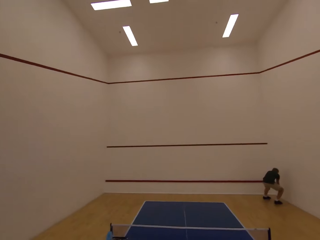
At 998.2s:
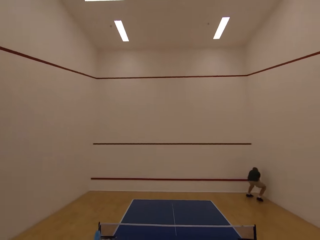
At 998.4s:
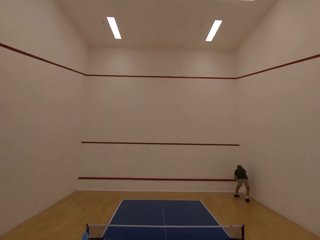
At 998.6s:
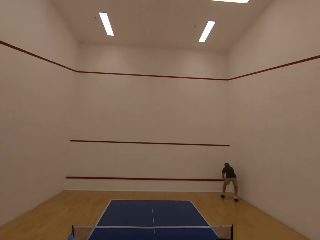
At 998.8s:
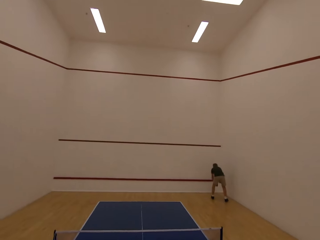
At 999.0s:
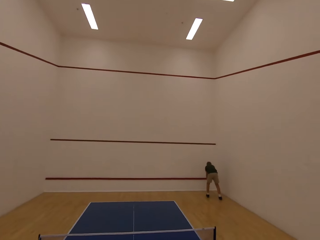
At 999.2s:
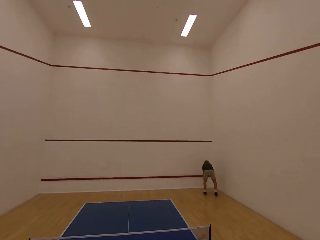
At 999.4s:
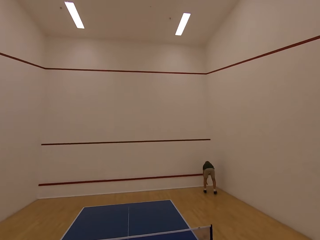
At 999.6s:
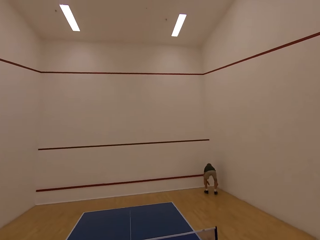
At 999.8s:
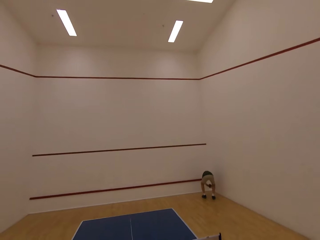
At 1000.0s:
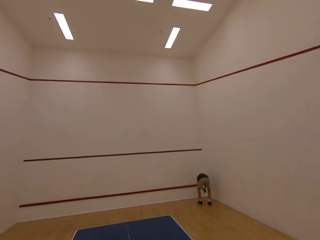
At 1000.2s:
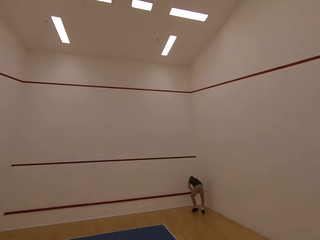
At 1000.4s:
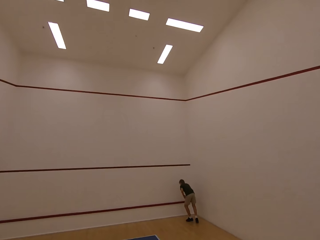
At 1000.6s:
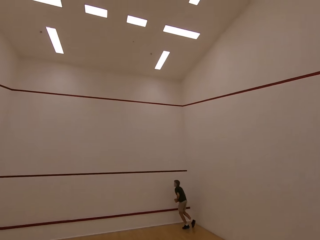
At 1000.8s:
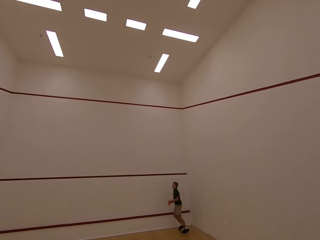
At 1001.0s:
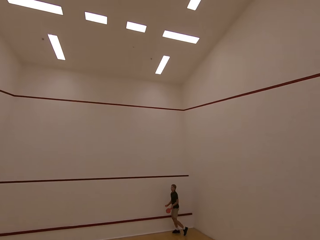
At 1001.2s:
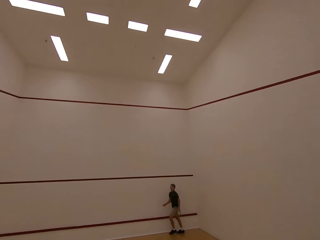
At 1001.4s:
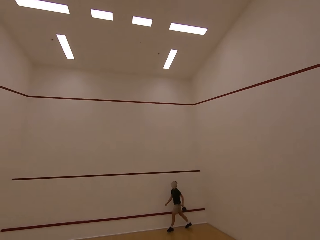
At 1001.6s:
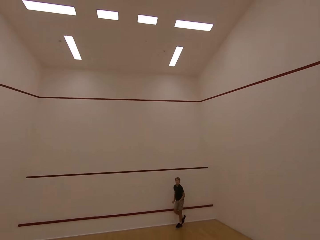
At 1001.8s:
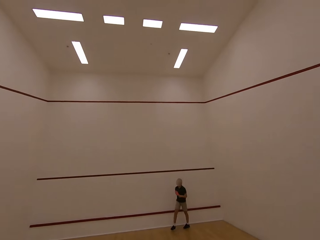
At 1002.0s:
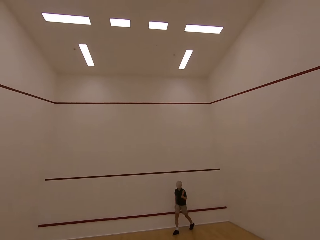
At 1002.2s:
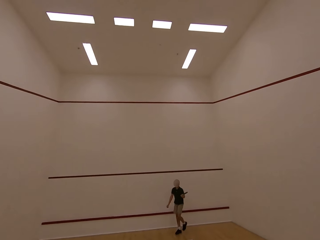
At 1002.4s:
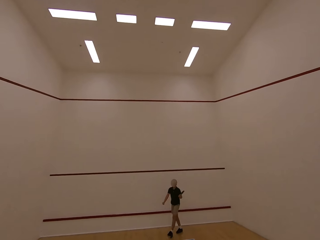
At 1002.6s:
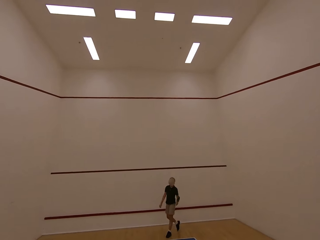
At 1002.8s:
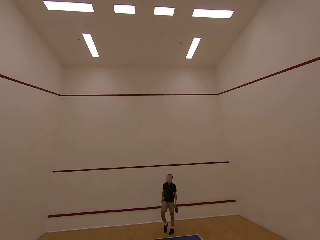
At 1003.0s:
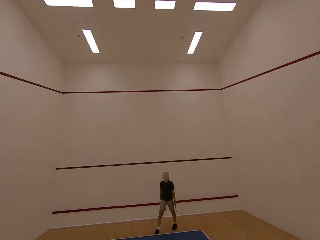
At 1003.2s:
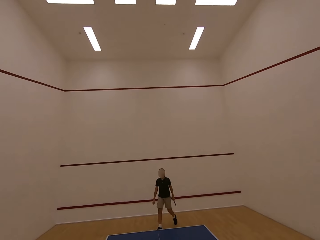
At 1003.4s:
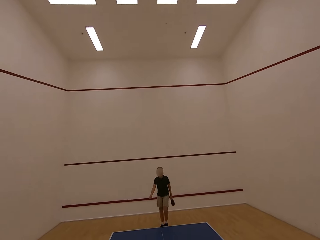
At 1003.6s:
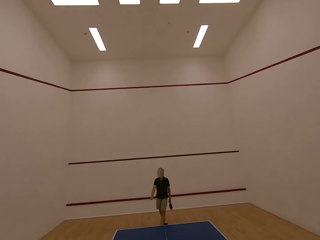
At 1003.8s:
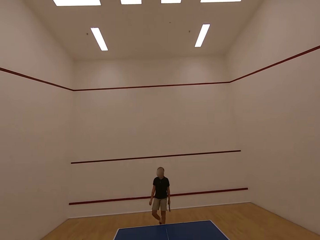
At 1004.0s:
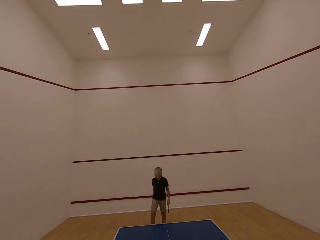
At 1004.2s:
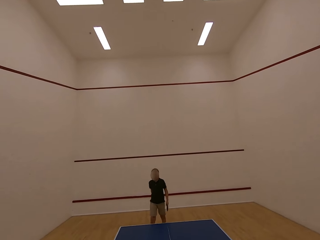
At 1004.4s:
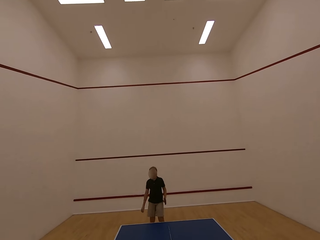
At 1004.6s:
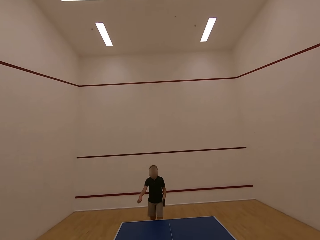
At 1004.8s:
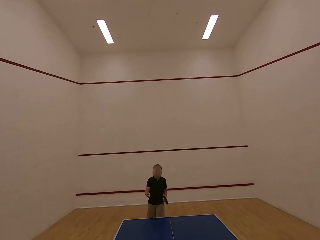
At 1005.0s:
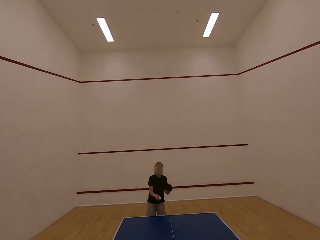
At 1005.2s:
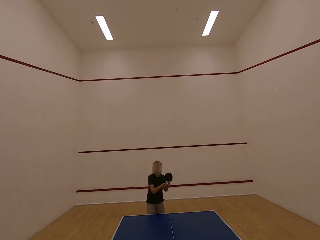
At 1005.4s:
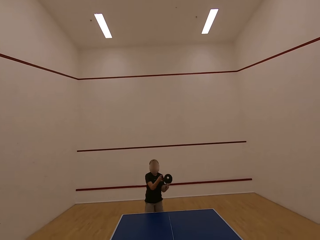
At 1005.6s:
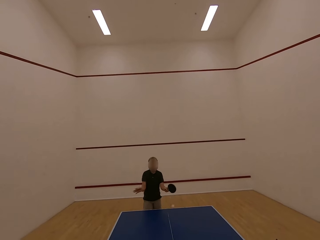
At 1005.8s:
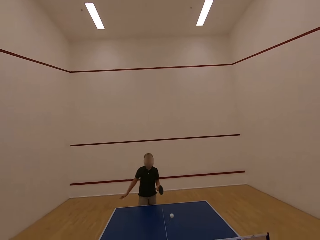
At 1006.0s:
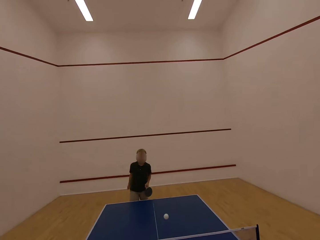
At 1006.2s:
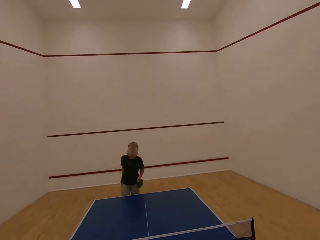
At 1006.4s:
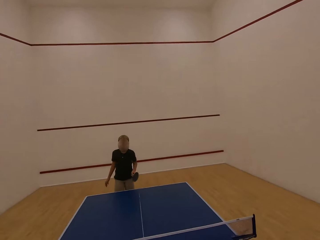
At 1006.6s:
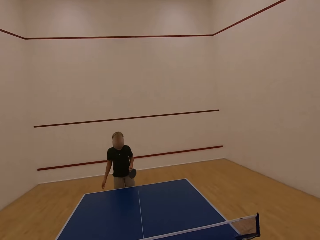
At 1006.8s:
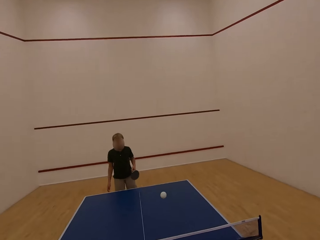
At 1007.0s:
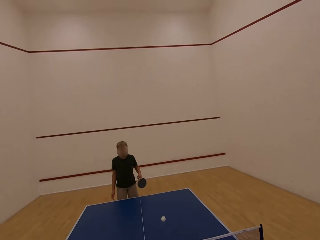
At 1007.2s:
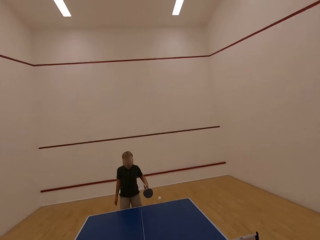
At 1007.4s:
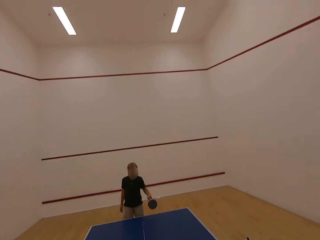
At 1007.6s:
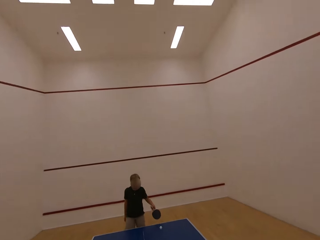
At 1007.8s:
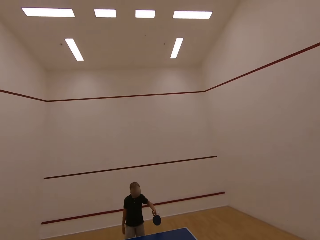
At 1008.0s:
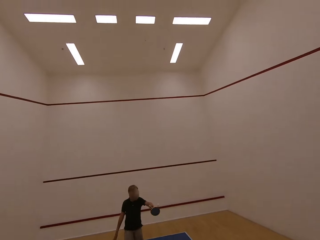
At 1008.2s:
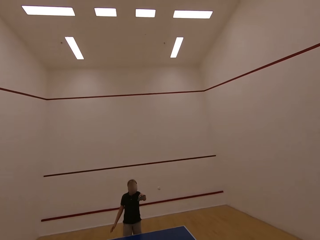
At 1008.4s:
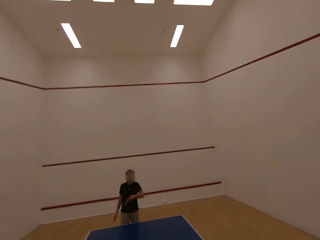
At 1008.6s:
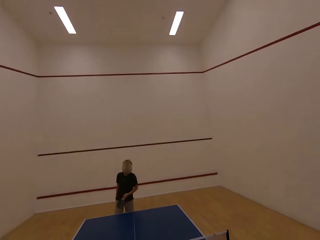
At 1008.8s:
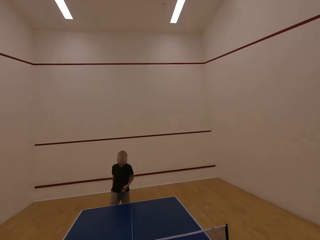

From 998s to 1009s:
A boy runs around the room. The boy picks up a table tennis ball on the floor. The boy walks towards the table. The boy walks around the room. The boy plays ping pong with the camera wearer. The boy serves the tennis ball on the table.

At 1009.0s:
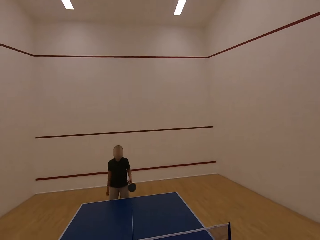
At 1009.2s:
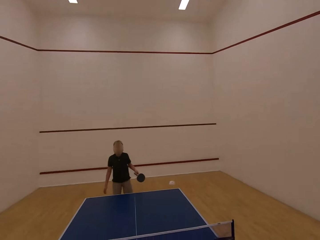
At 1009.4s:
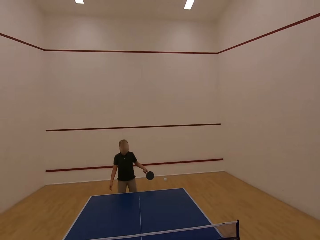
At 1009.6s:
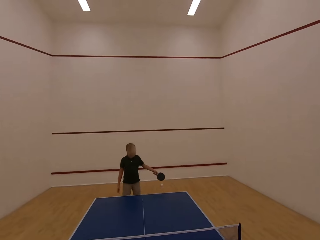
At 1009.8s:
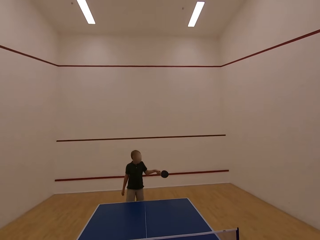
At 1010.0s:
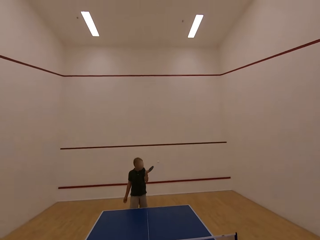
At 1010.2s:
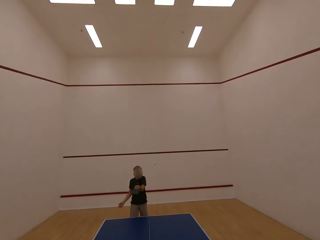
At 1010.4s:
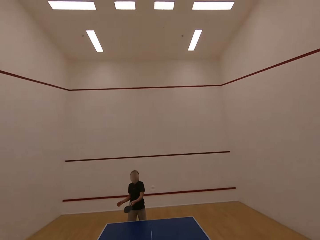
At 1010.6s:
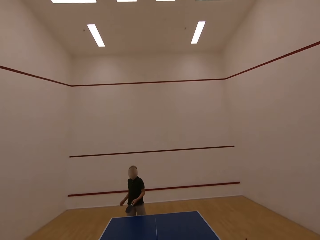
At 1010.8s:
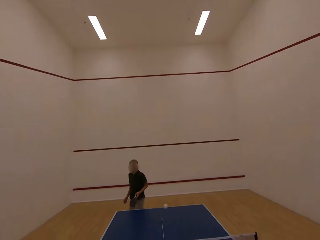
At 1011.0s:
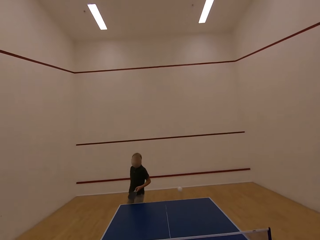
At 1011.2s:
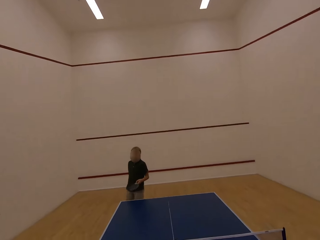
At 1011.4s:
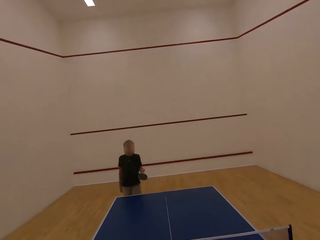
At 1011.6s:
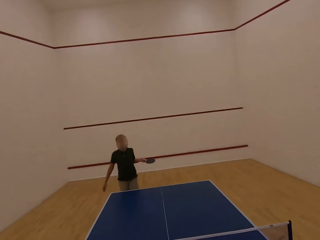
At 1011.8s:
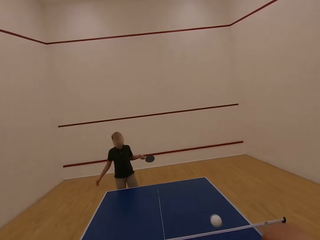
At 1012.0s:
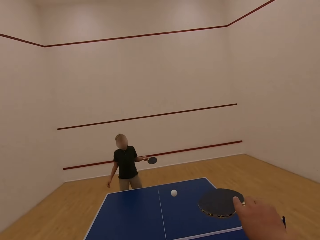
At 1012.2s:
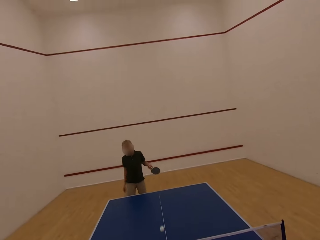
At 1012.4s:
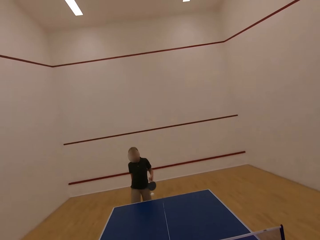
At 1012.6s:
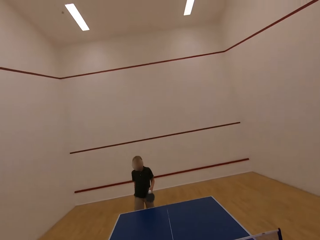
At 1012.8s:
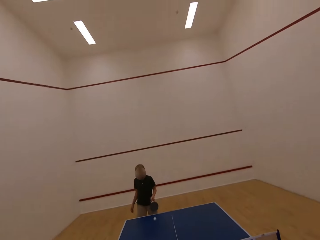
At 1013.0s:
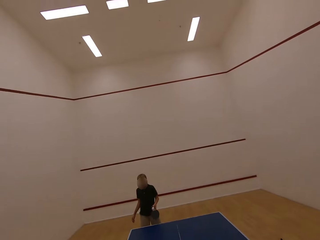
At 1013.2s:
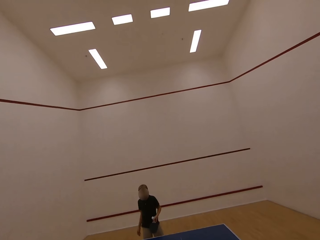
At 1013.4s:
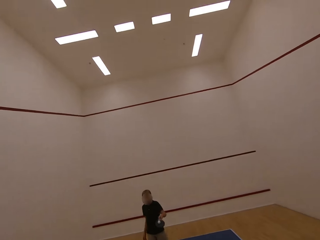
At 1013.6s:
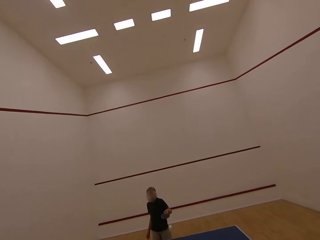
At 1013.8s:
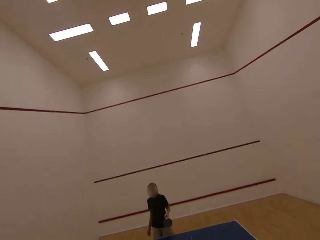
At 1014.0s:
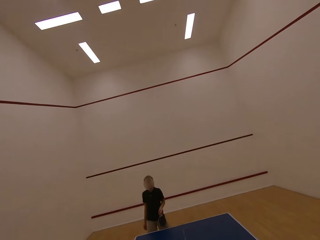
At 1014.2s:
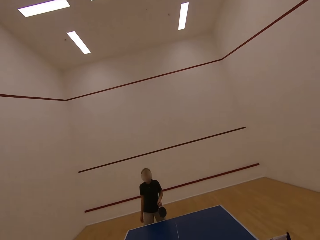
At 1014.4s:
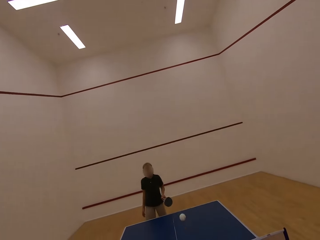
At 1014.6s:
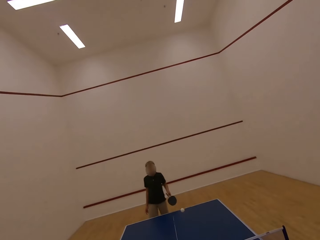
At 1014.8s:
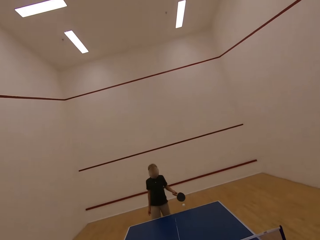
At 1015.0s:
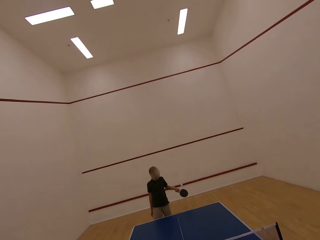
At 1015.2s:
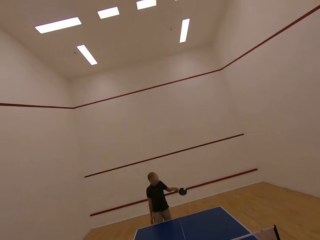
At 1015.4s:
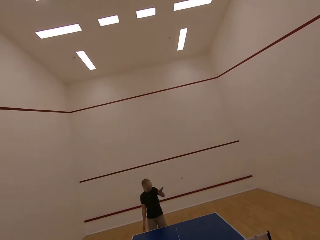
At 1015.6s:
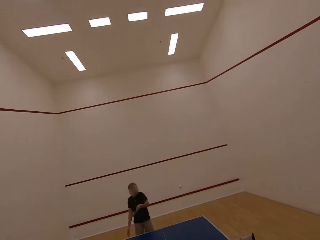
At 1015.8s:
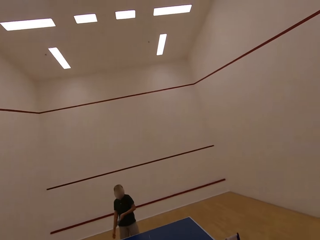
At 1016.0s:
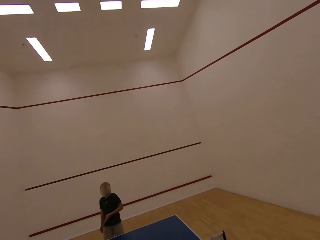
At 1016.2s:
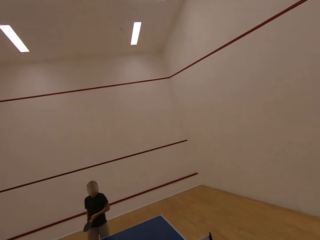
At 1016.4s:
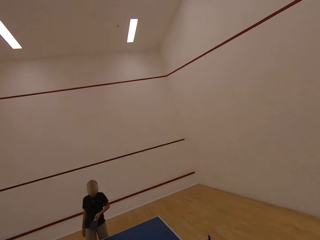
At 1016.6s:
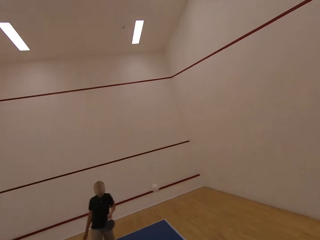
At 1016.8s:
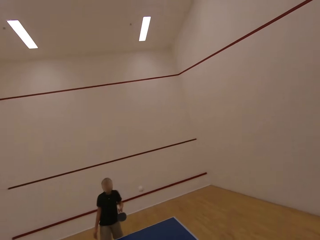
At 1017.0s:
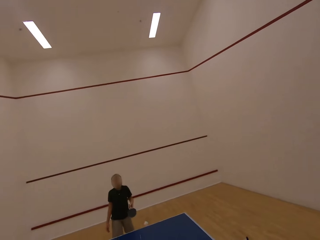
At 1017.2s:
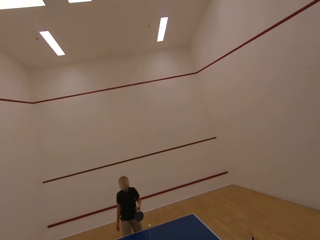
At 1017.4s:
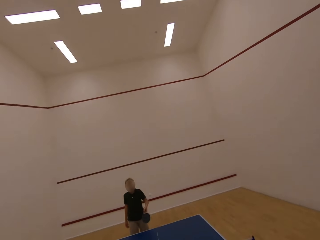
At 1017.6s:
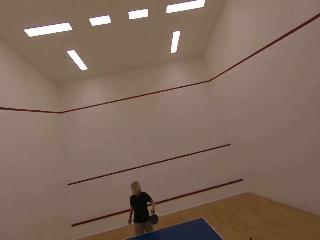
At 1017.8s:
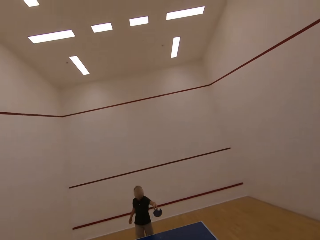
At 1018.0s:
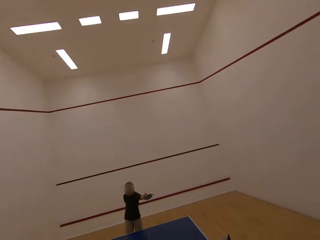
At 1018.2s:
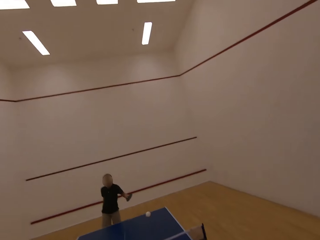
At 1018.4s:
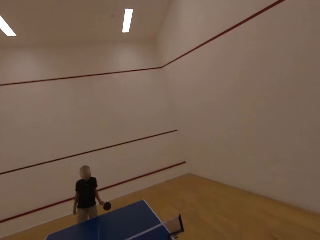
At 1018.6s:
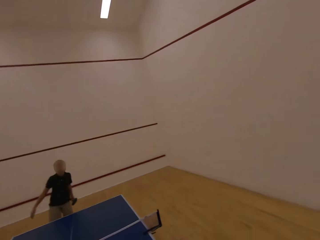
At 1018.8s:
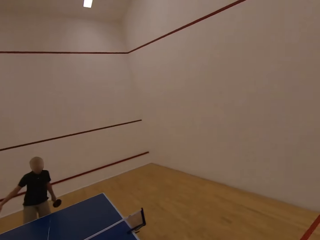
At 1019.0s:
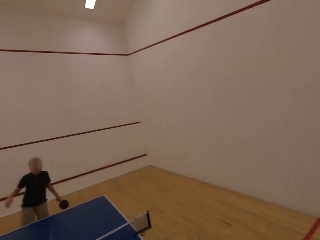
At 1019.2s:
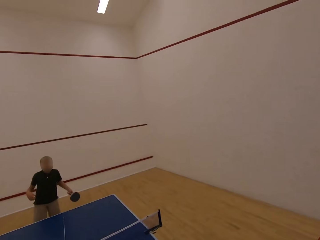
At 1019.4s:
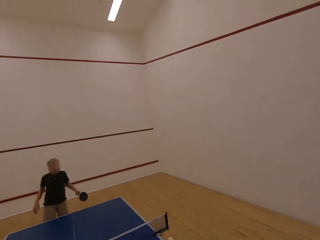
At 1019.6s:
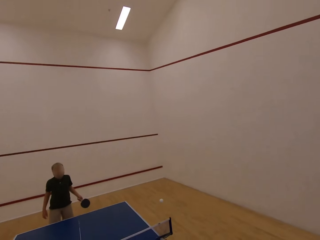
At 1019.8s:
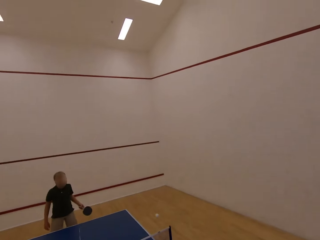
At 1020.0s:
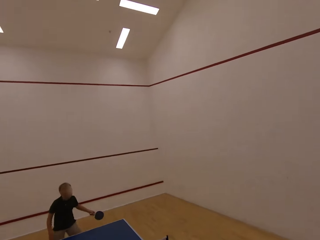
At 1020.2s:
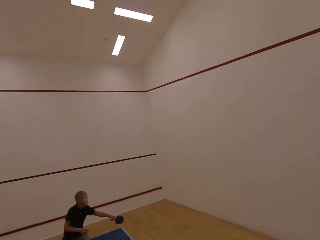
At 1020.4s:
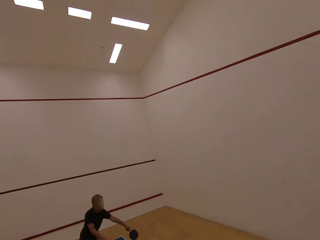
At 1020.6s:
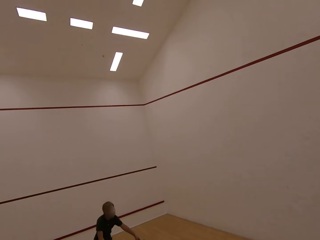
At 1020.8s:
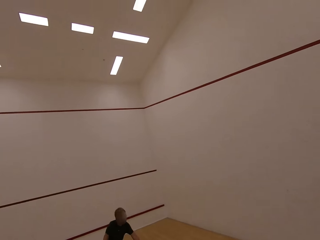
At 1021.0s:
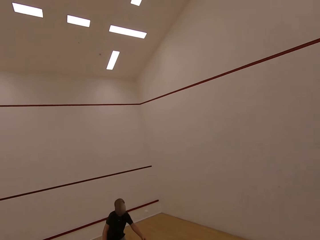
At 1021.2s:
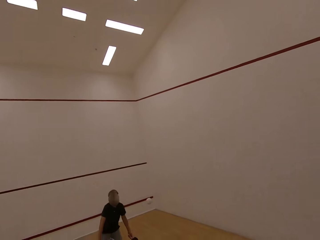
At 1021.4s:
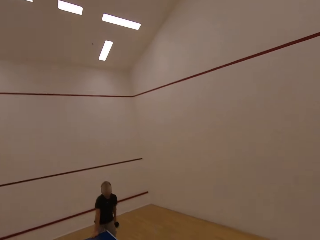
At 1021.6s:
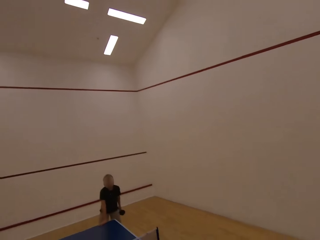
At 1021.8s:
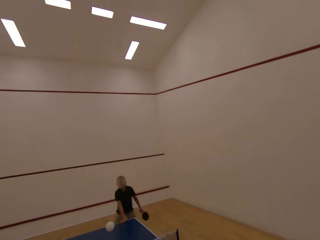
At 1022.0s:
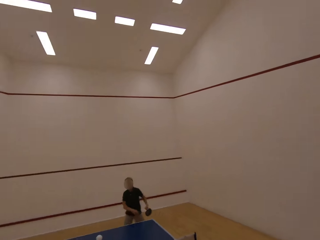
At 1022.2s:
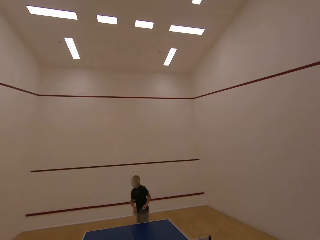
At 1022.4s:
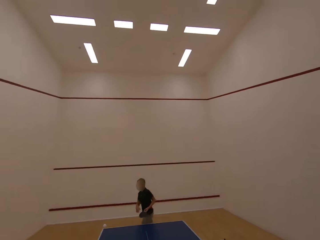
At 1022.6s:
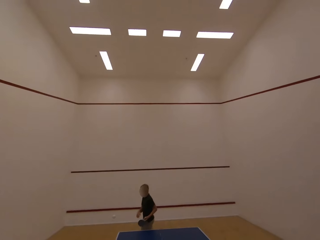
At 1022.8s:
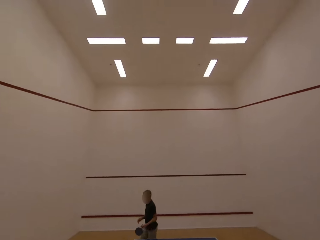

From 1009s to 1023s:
A boy plays table tennis with the camera wearer.
